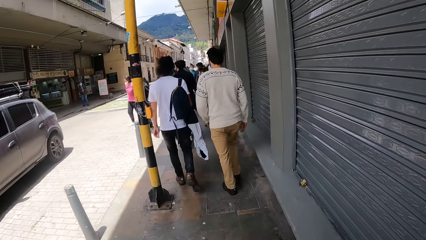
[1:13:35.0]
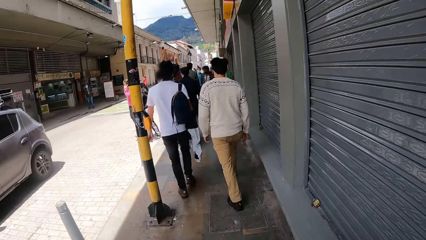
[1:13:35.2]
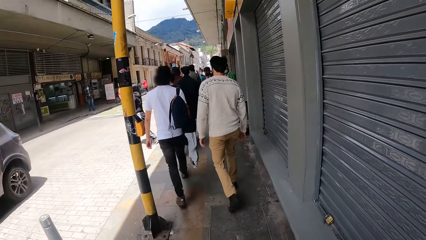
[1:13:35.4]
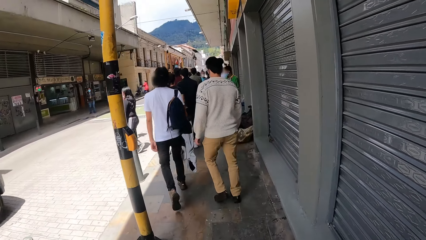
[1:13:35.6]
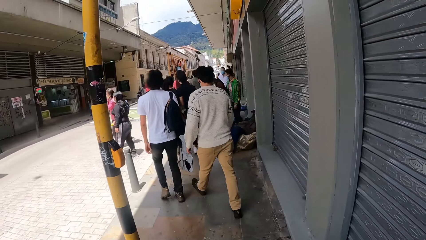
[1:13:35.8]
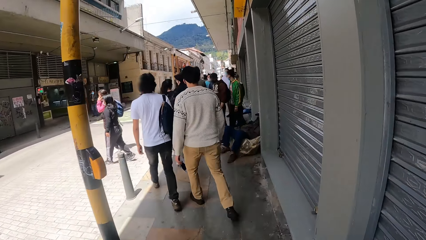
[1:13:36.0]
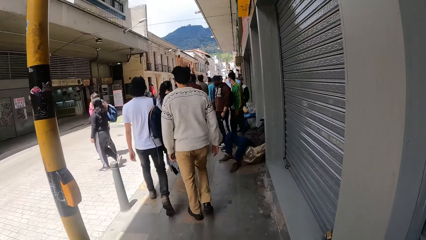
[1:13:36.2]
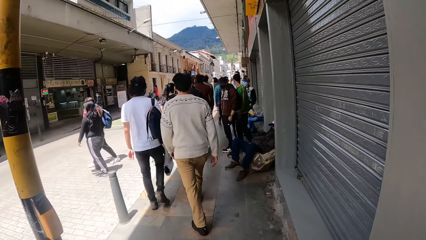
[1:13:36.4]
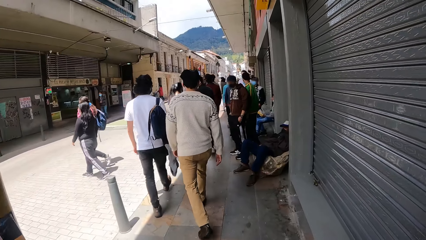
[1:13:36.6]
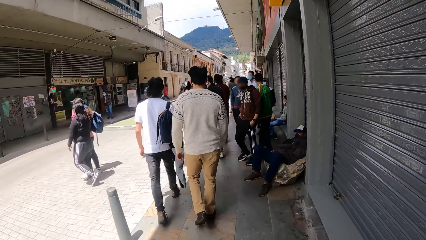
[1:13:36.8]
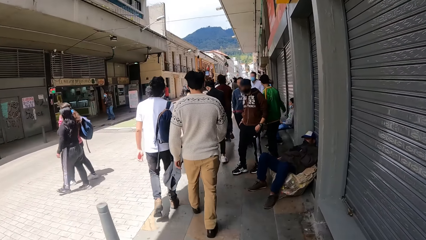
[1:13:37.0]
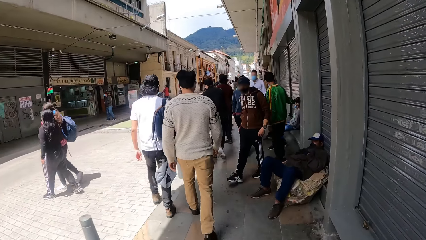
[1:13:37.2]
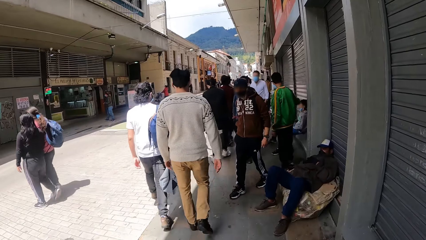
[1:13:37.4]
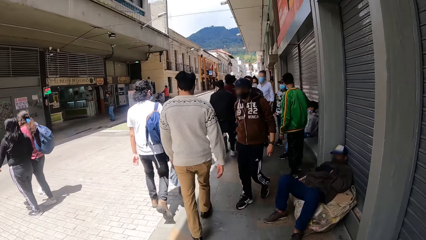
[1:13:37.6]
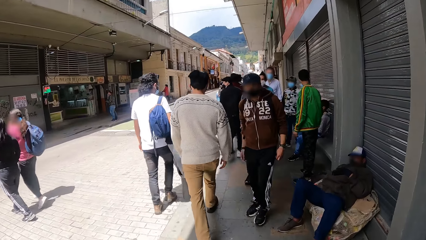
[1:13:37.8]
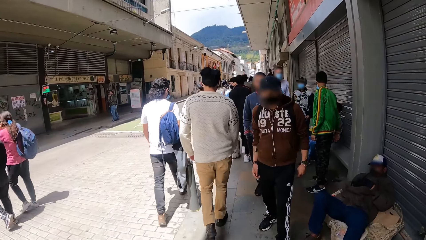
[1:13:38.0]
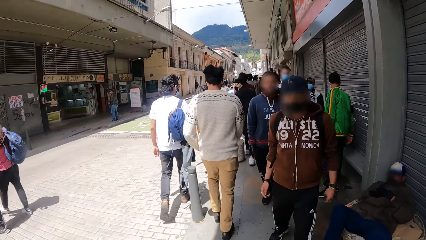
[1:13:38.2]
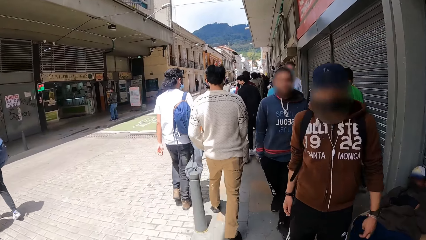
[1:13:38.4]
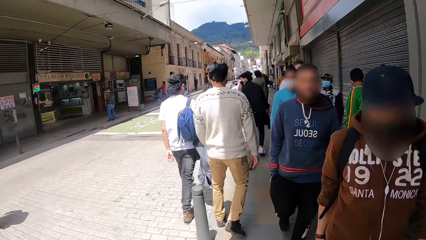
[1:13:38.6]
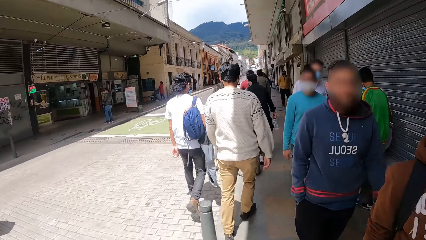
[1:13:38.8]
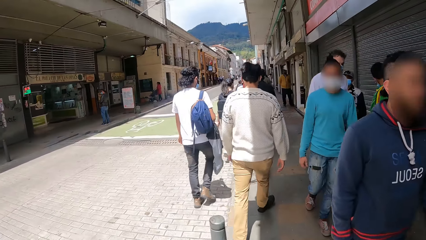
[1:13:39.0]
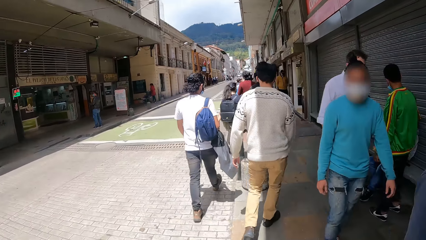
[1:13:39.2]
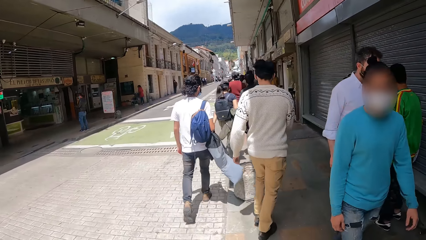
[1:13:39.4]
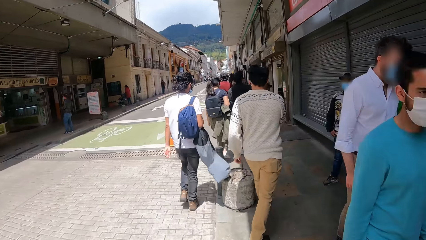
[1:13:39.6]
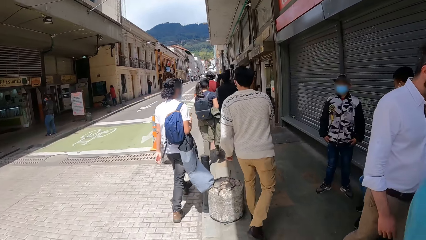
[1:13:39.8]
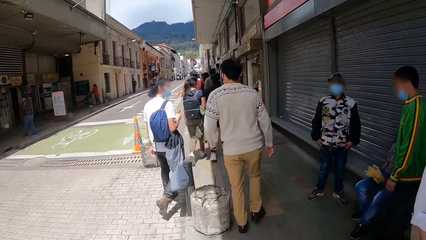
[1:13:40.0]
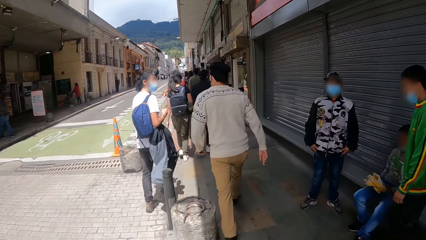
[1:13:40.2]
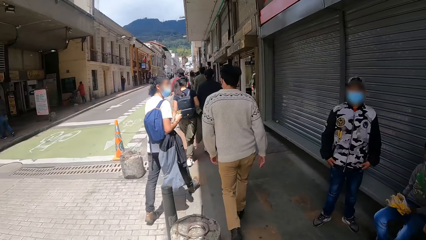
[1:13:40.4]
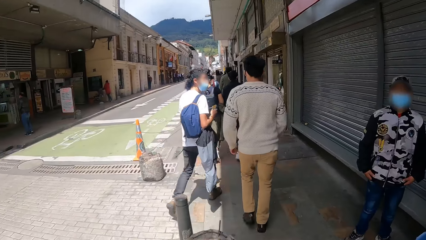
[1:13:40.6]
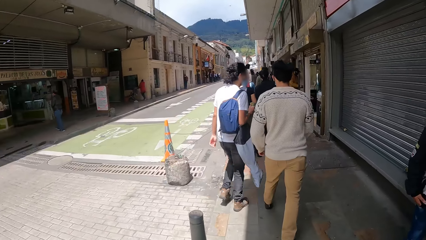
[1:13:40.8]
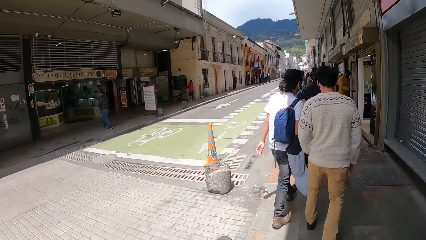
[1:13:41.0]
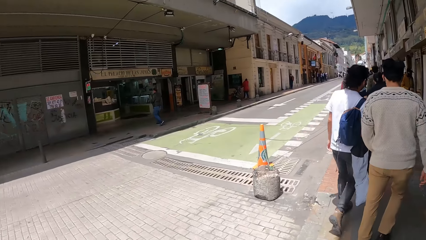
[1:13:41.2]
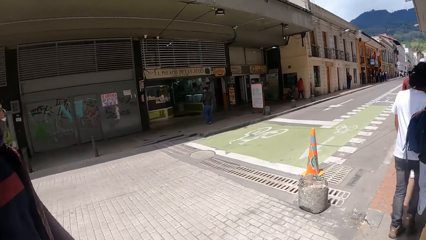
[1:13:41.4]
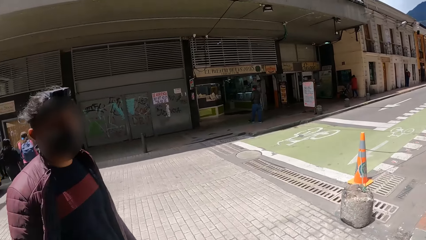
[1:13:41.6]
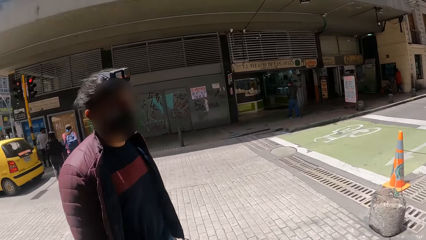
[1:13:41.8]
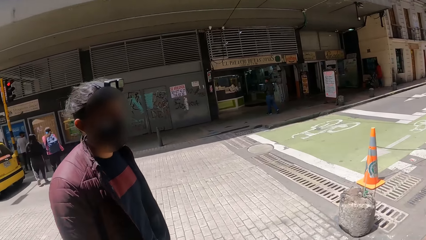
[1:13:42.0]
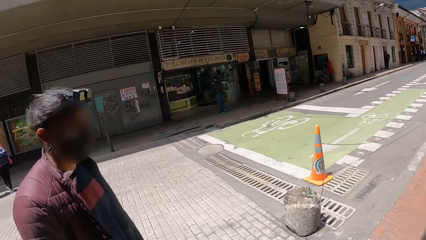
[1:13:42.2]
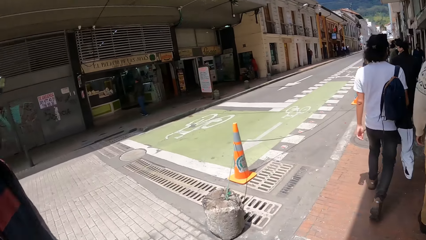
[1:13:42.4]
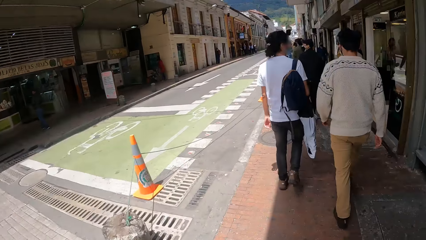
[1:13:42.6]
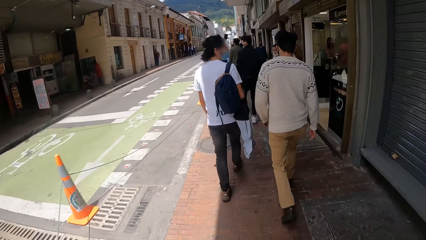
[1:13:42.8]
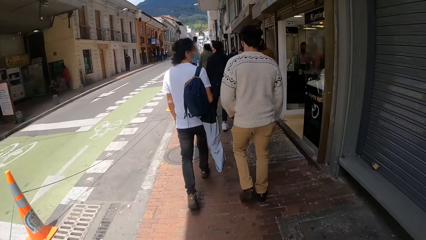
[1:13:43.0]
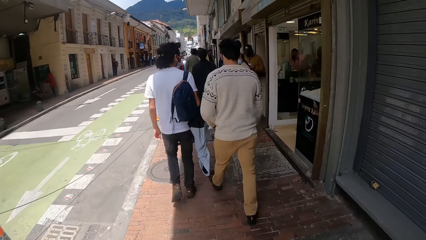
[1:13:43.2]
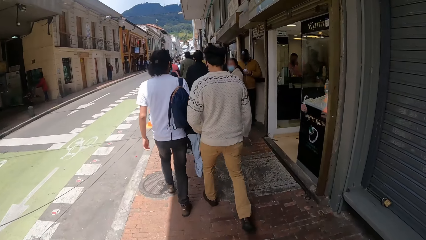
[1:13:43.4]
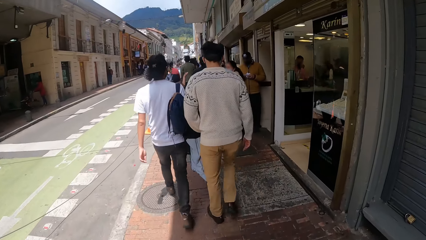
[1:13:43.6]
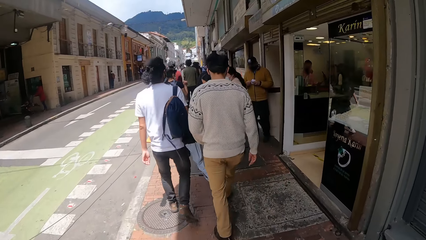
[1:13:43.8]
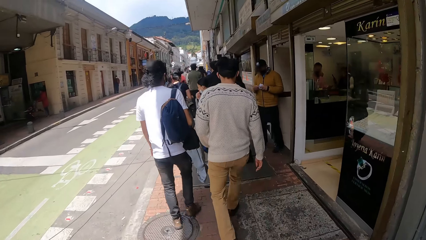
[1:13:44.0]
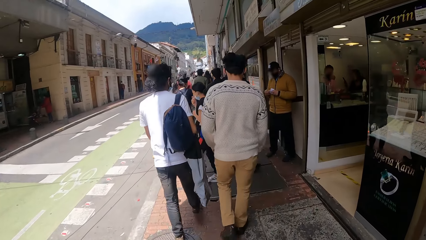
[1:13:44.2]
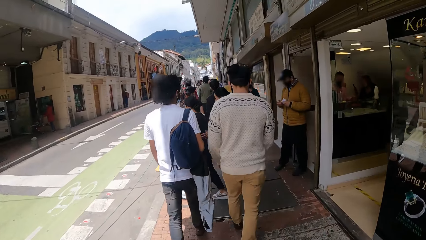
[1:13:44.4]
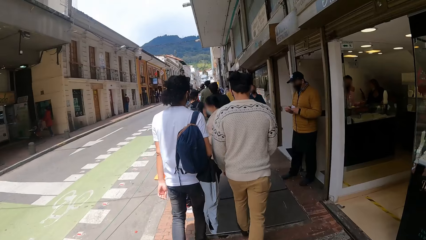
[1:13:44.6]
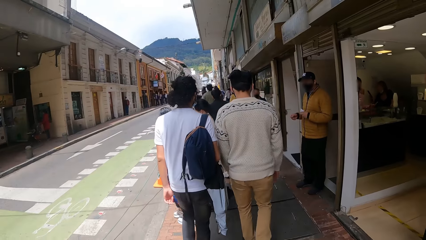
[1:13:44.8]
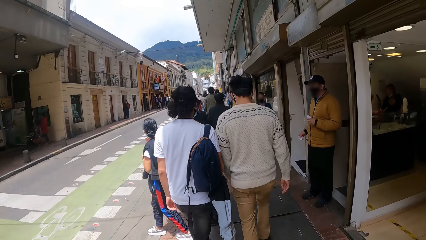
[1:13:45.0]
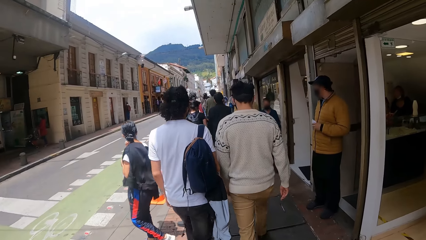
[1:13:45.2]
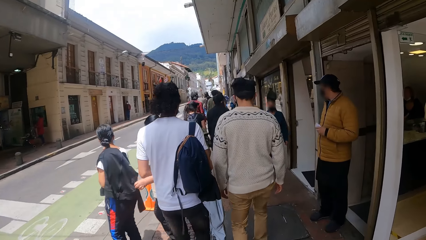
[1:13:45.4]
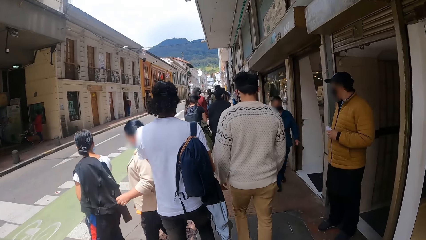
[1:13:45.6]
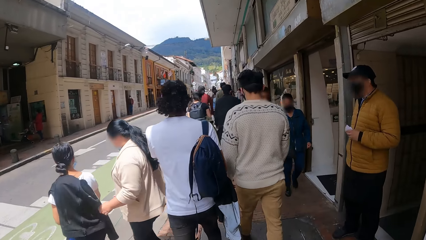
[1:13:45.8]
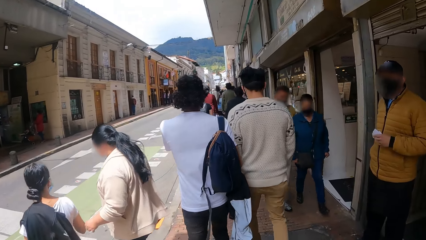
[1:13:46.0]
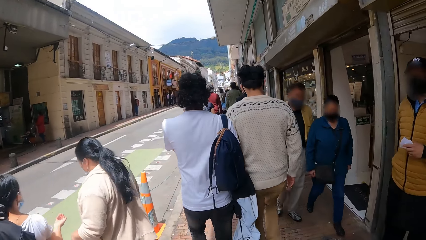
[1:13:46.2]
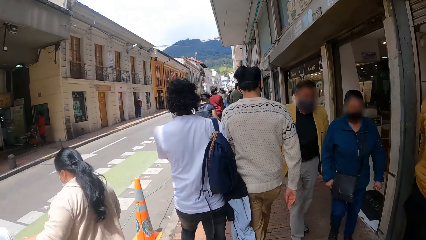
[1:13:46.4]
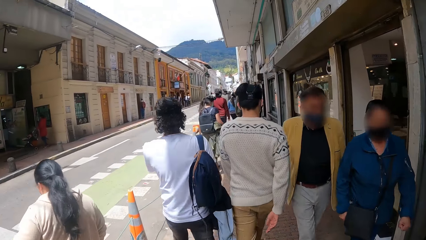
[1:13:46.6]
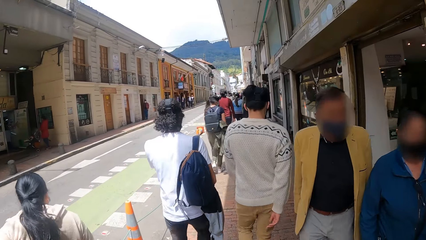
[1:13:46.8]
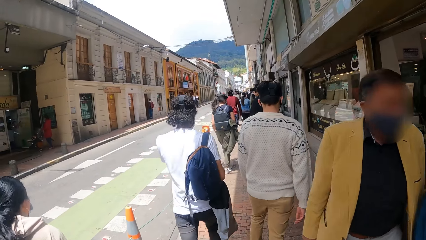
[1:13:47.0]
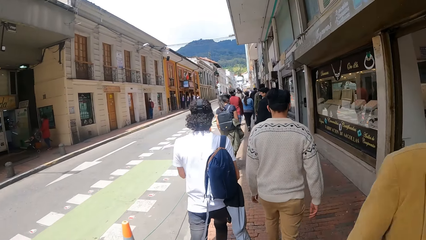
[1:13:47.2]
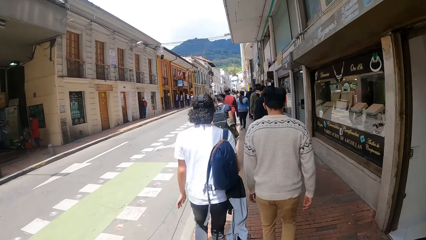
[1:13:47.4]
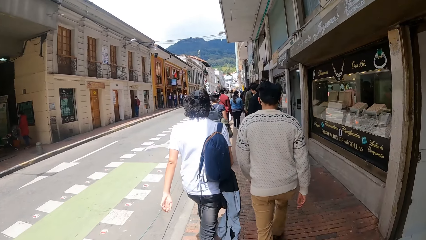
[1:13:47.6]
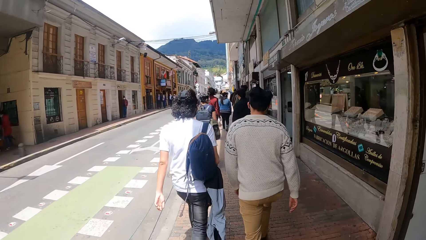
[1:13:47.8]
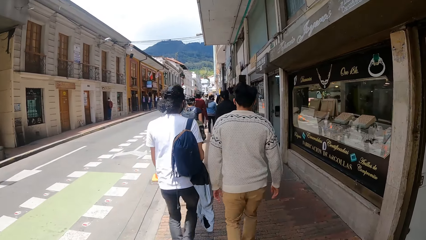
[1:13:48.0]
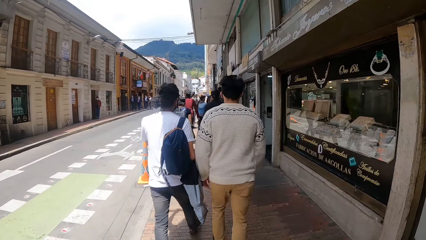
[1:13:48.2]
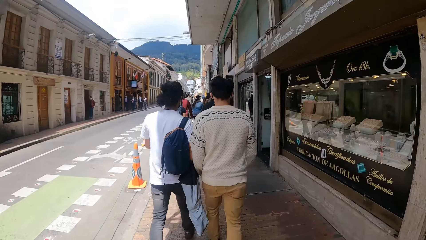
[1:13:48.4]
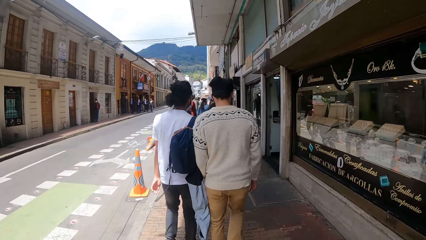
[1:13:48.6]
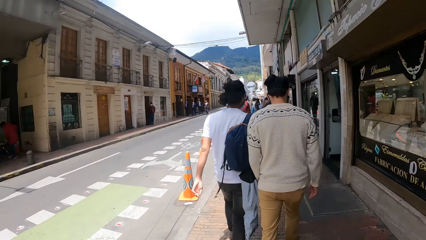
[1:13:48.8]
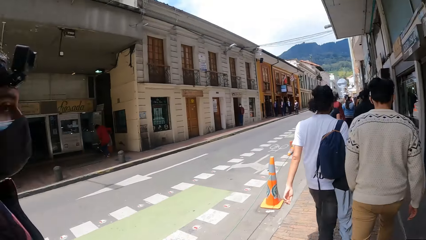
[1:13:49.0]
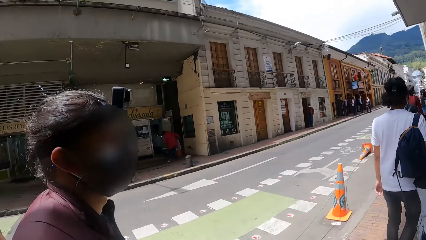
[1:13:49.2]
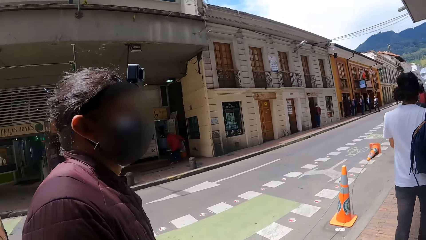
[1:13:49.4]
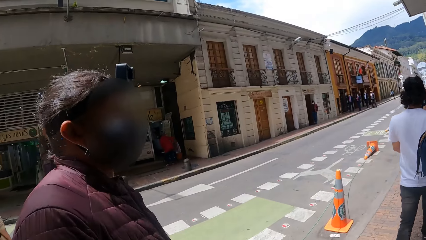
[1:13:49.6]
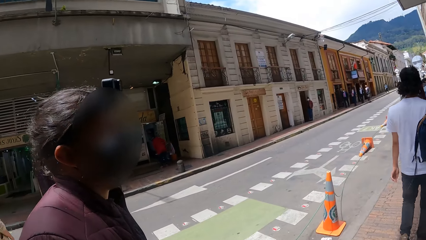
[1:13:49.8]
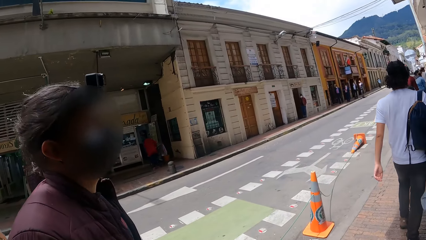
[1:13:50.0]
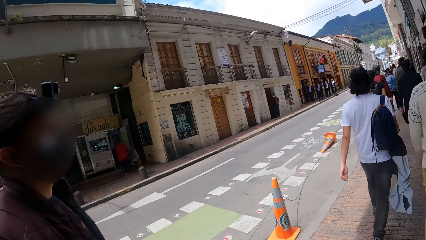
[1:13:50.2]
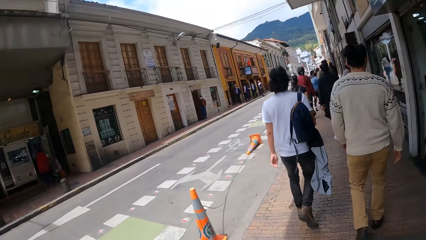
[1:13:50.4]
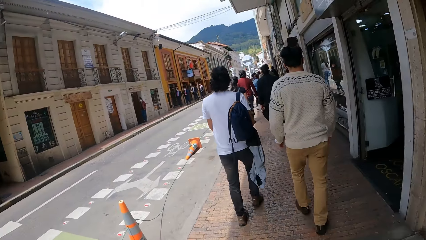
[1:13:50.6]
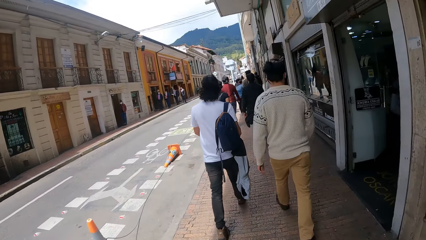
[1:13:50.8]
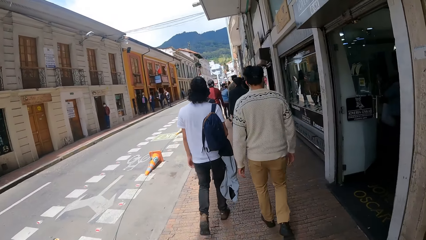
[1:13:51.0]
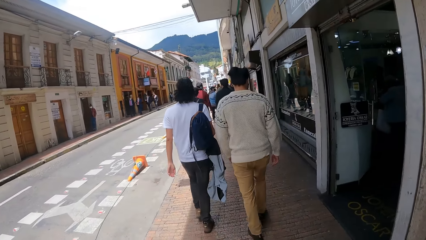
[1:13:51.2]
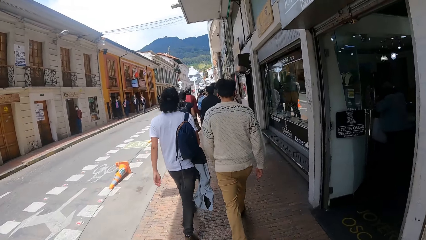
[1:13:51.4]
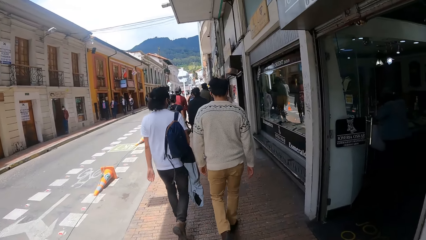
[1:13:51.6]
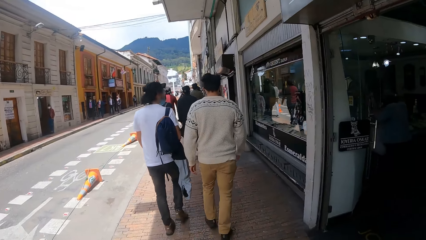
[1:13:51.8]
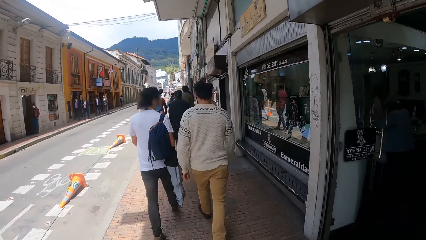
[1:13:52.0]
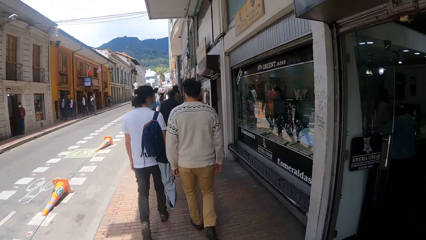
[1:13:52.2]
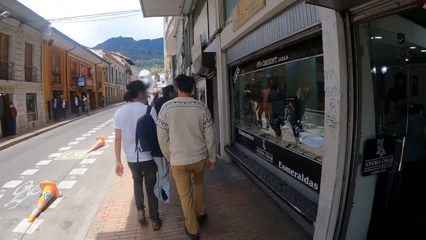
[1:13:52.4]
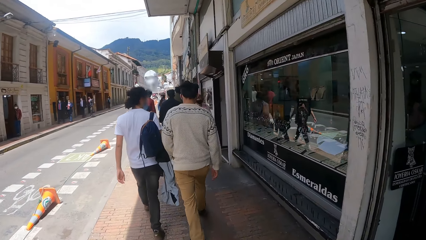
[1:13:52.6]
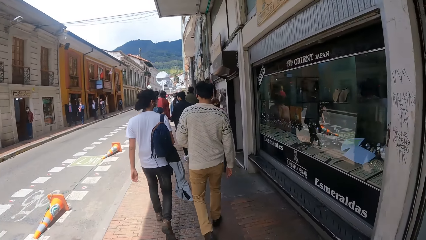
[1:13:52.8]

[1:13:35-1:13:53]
A person looks at another person. The camera wearer looks at a man. They look at the man again.
